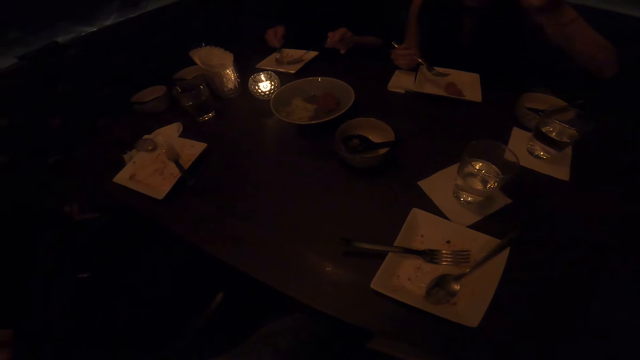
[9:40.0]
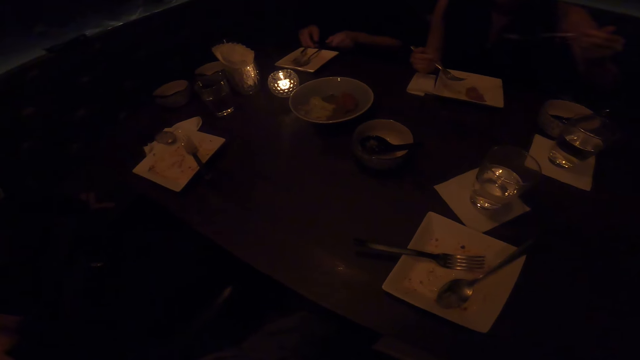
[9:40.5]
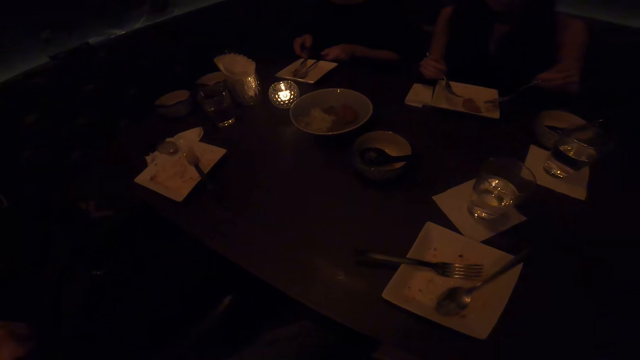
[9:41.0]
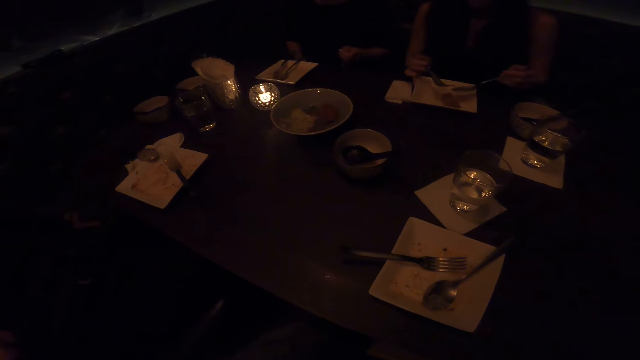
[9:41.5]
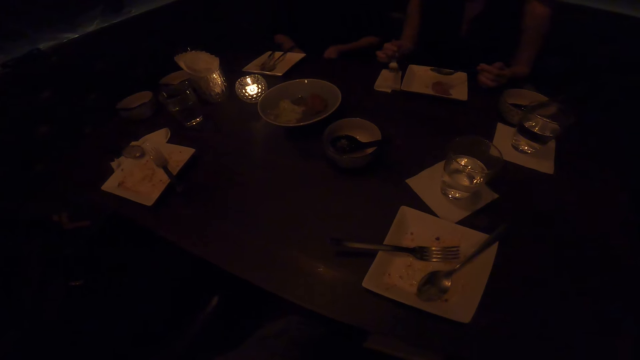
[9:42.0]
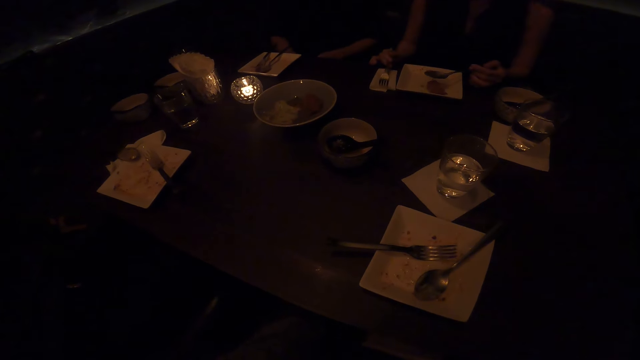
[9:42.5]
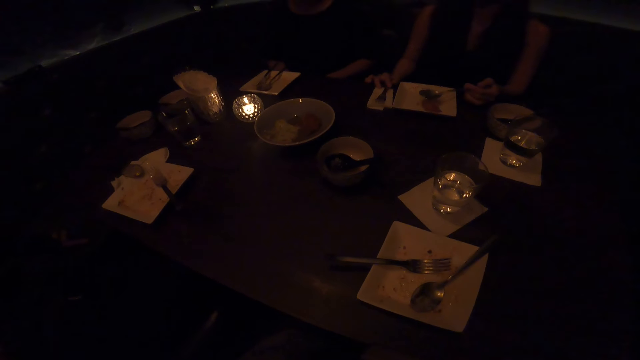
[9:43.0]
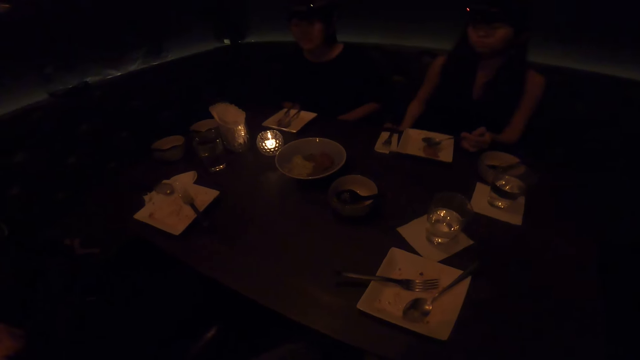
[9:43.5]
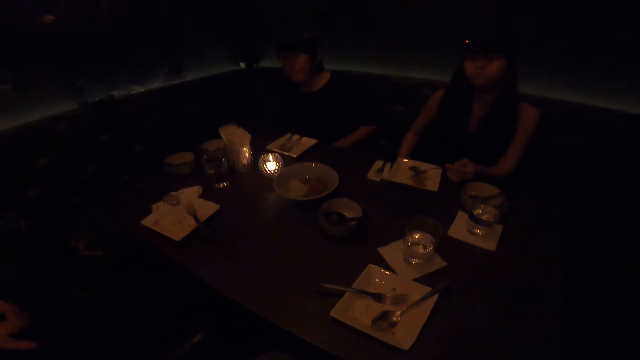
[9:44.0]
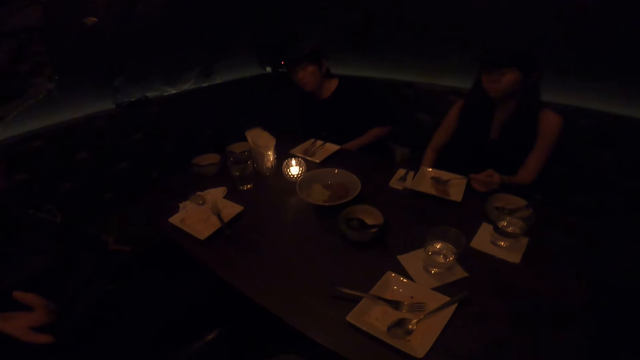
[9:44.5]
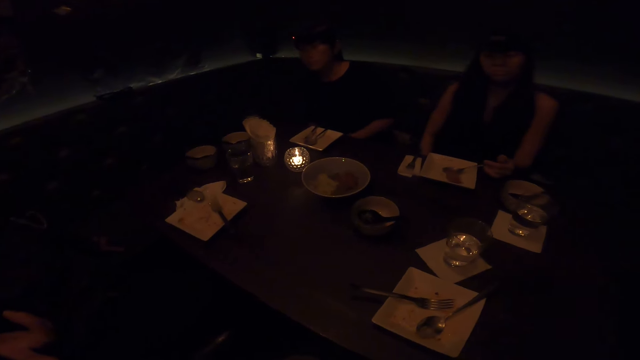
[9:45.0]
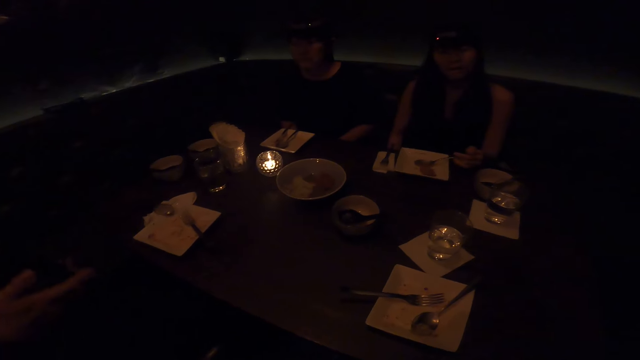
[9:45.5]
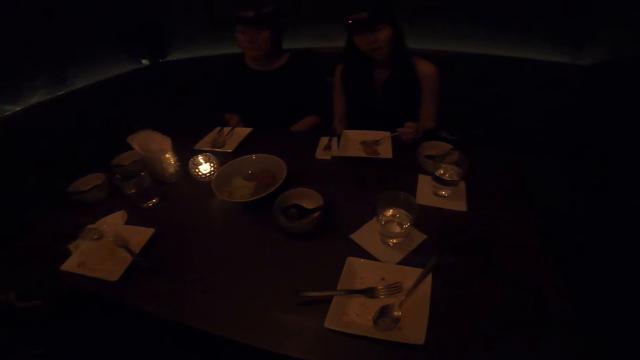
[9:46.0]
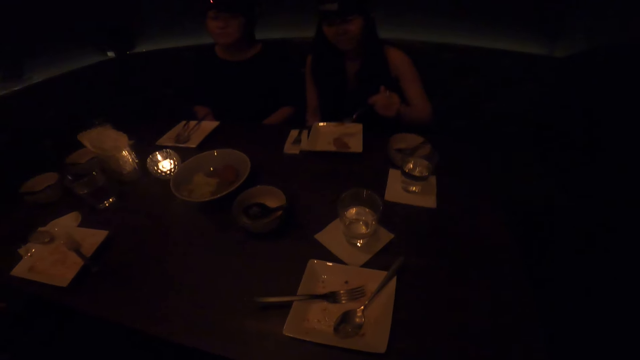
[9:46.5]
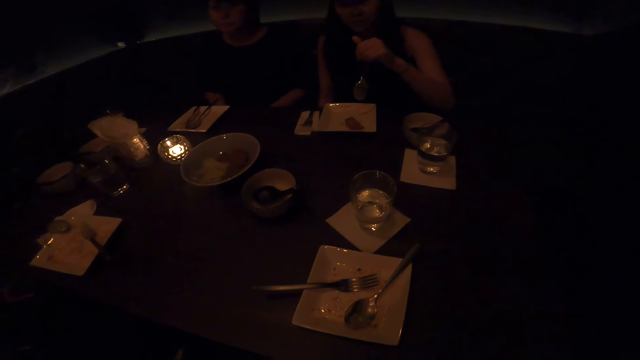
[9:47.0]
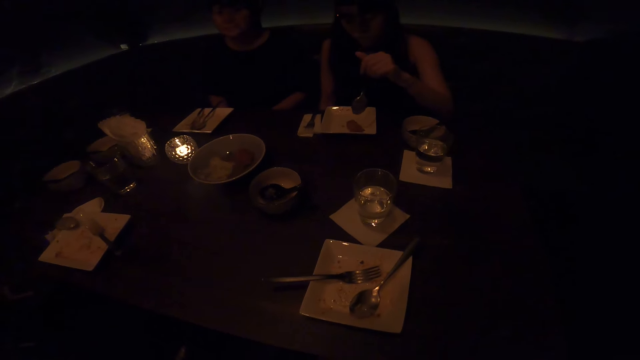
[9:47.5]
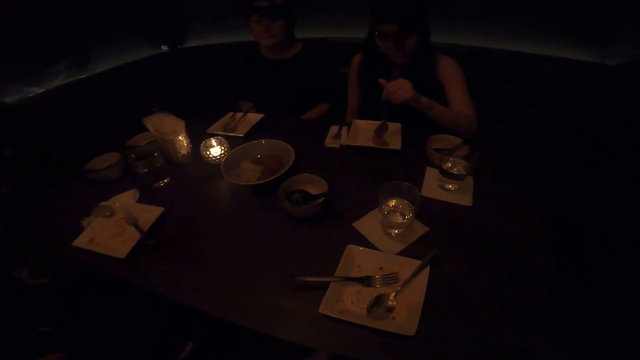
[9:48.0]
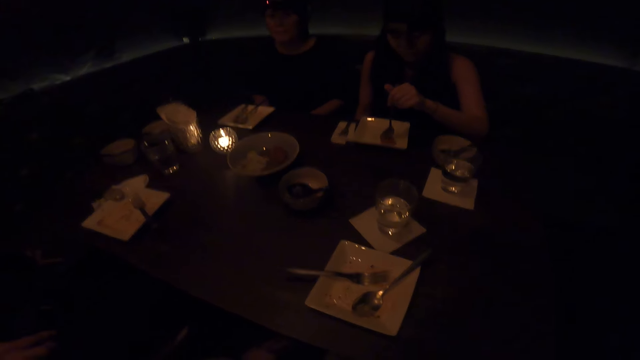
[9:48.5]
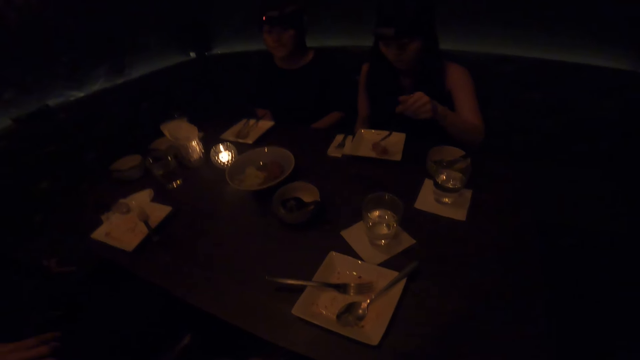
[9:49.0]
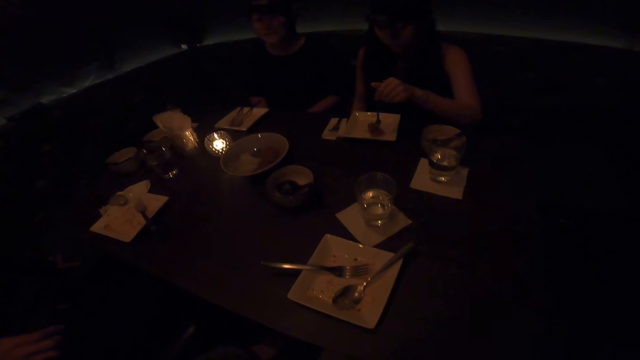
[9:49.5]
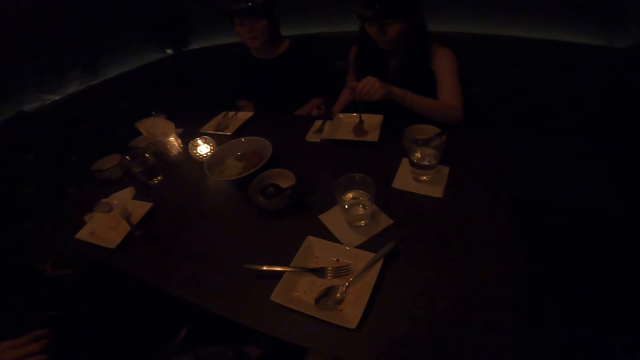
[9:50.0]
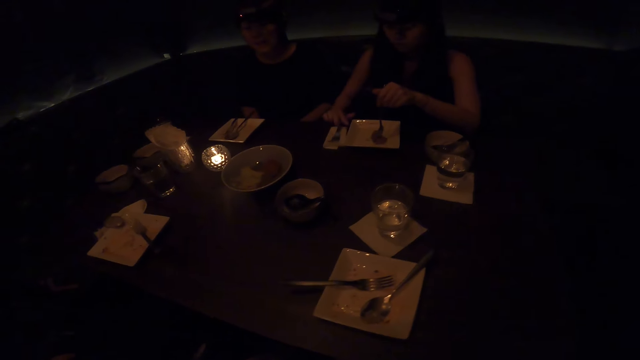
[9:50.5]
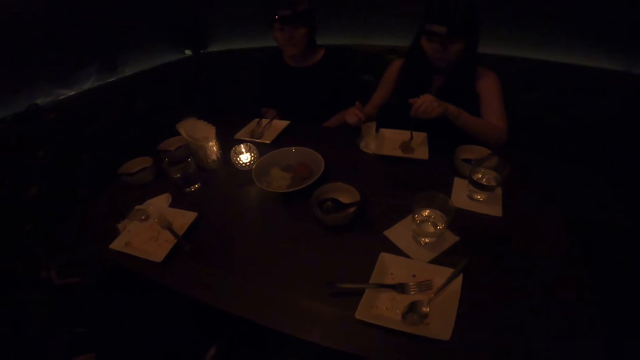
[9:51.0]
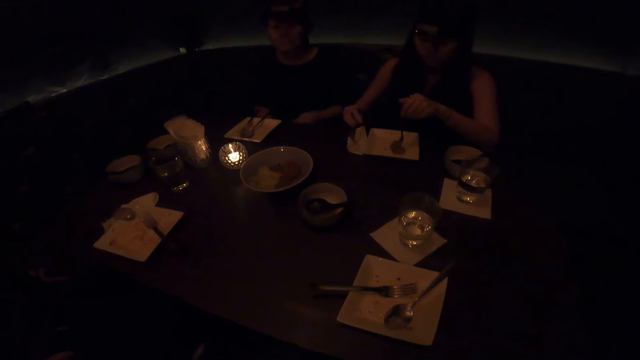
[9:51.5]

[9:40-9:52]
A man sits on the chair in the dining room.

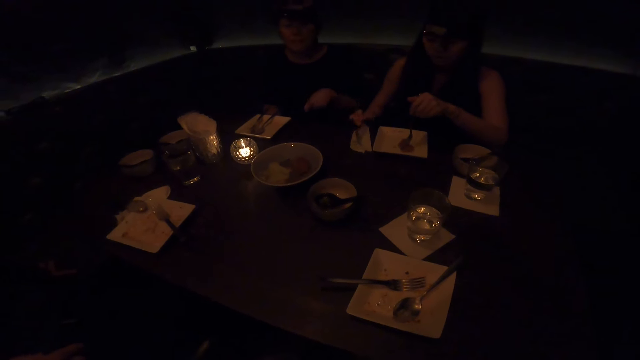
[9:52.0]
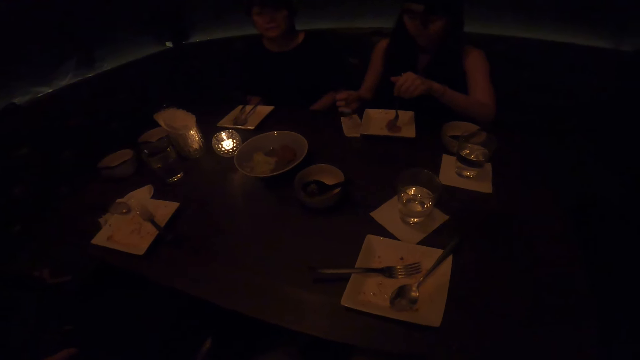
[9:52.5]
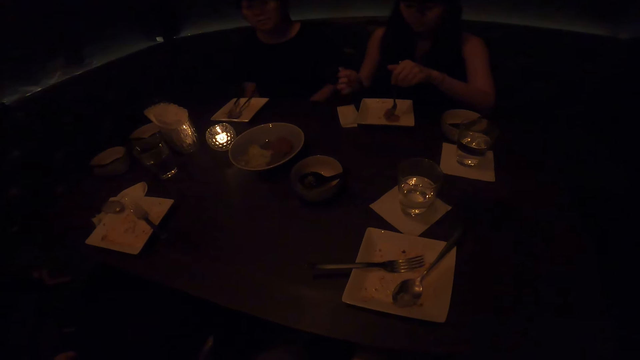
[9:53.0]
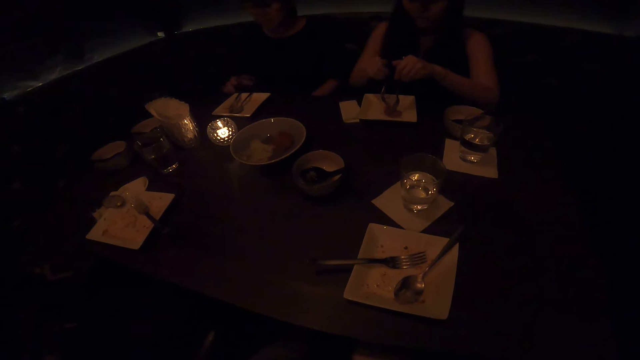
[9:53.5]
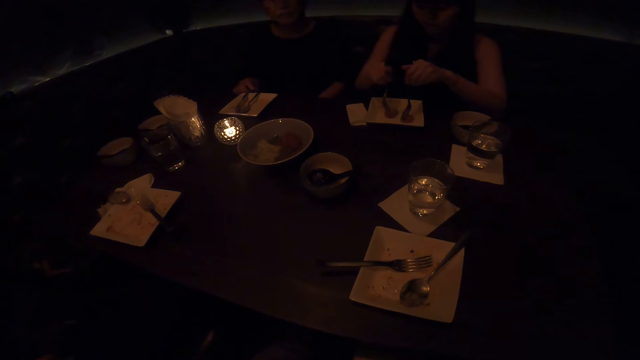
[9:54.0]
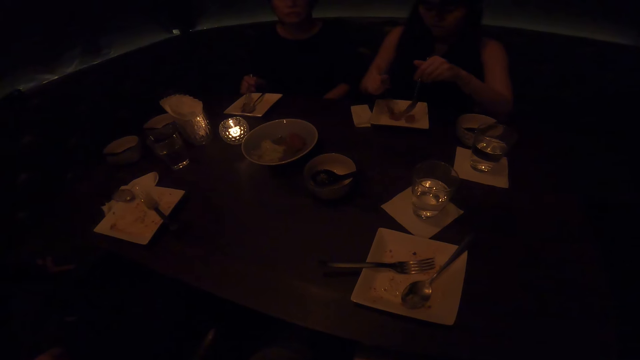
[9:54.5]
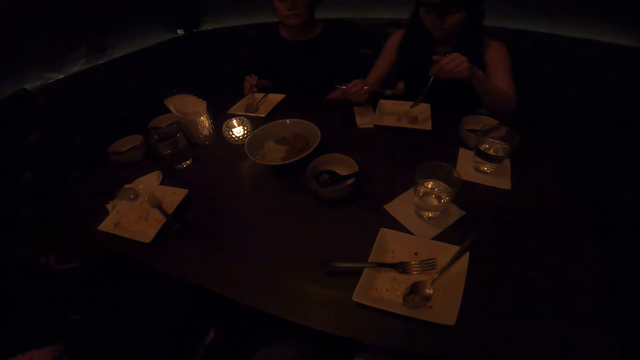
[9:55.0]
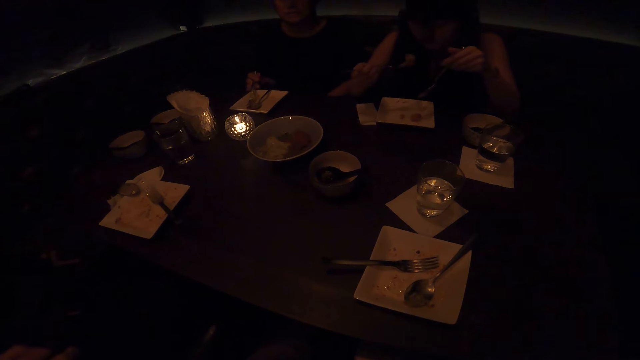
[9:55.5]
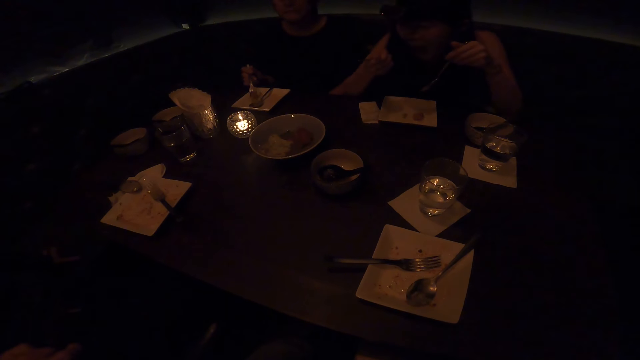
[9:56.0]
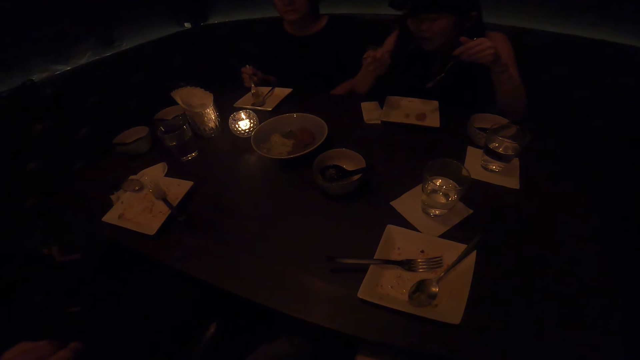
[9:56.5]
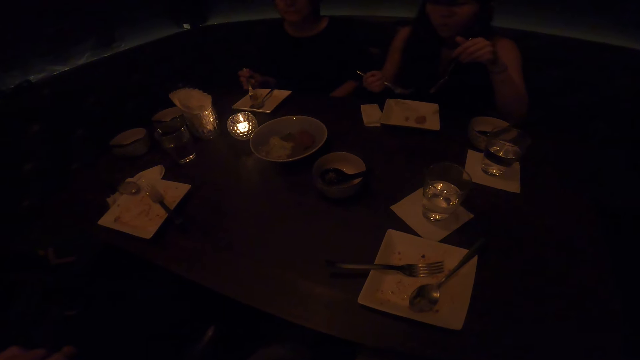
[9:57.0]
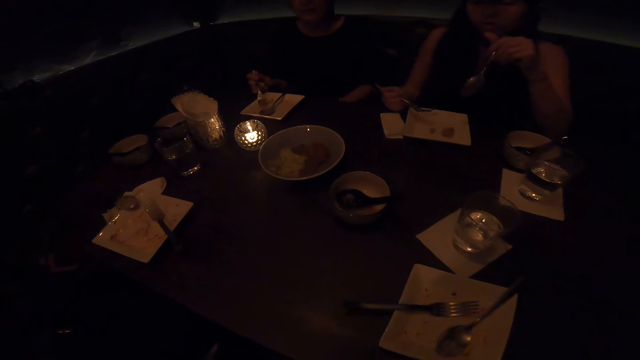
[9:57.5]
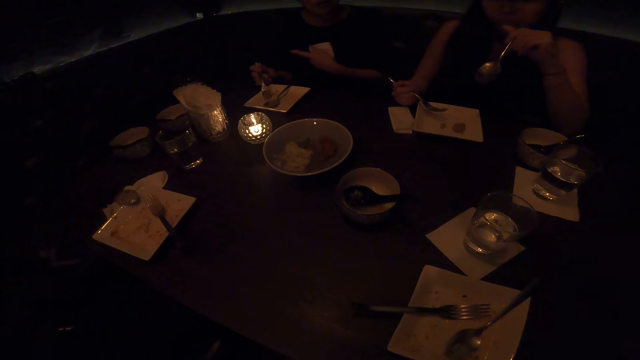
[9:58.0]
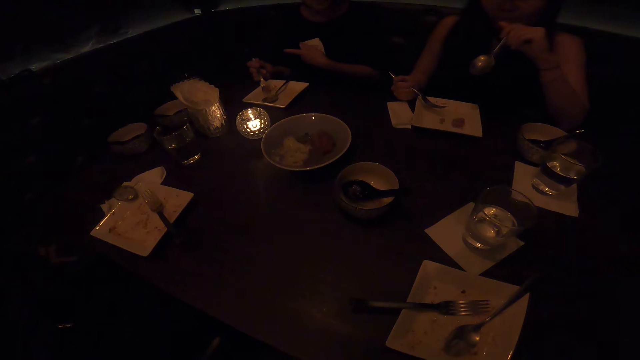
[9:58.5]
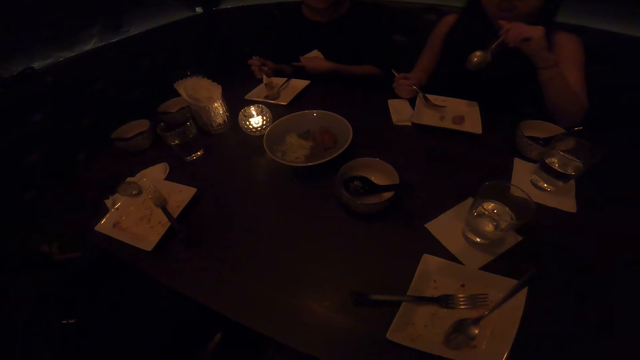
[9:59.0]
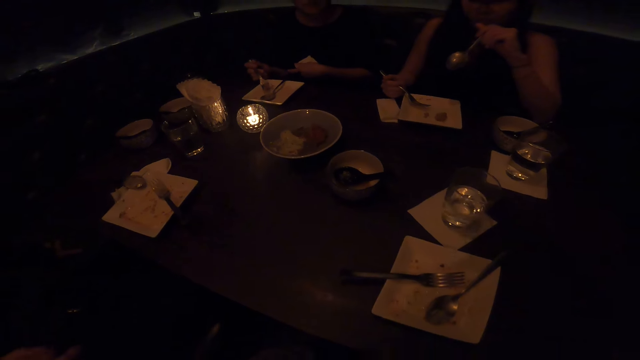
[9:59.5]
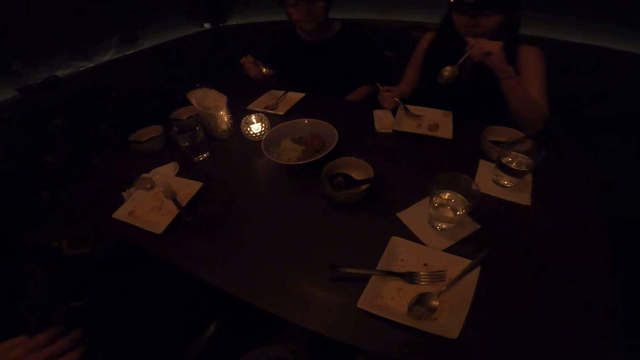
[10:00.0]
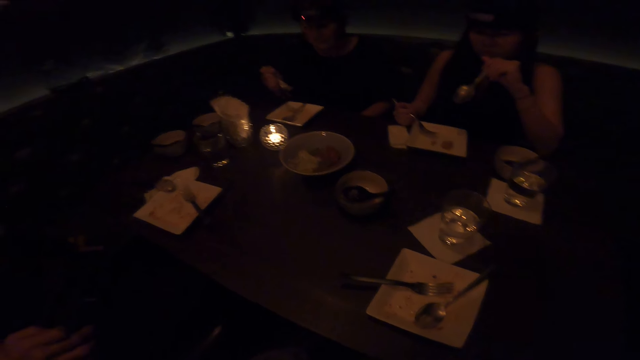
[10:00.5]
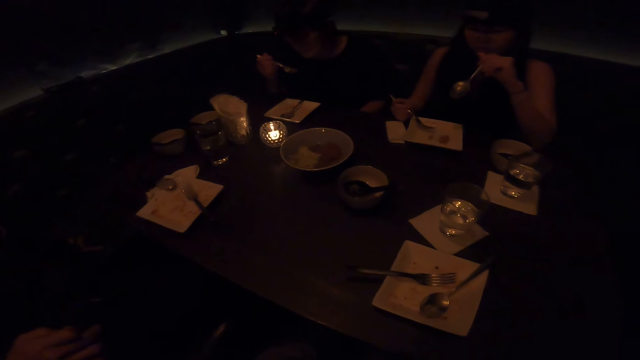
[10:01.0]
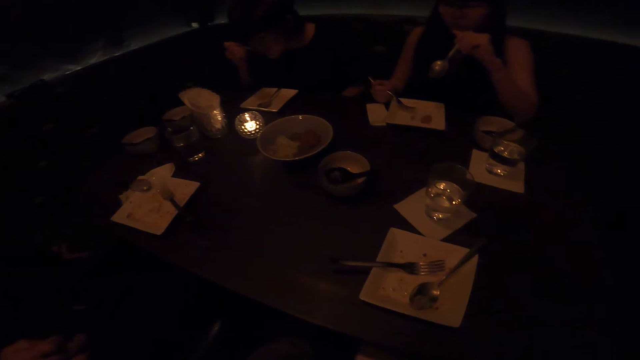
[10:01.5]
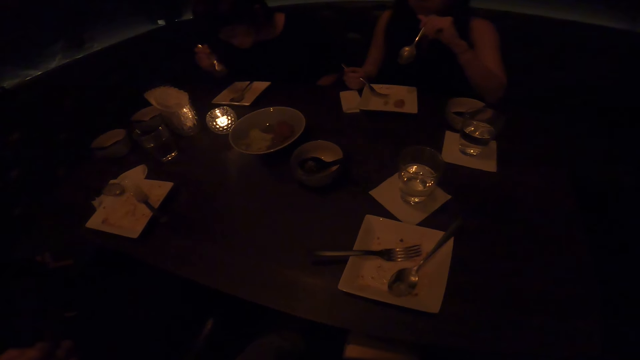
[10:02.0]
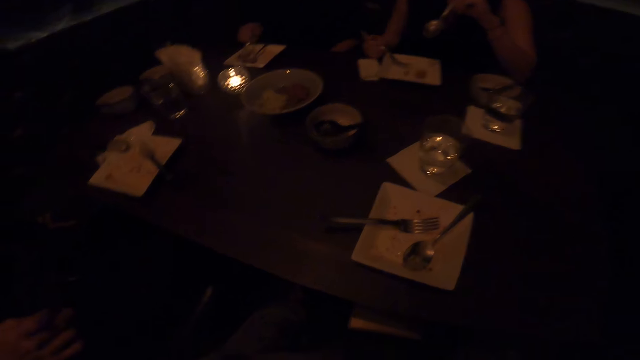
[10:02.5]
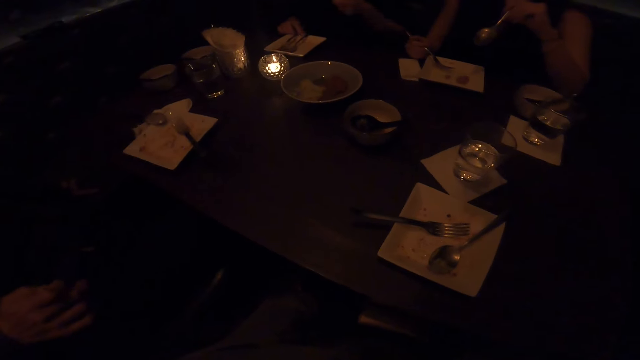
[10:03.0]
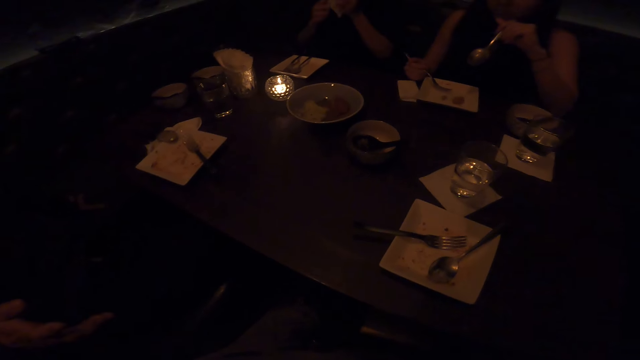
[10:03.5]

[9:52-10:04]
A man eats in the dining room. Another man sits on the chair in the dining room.
